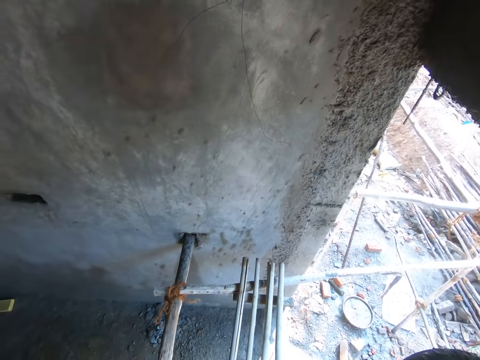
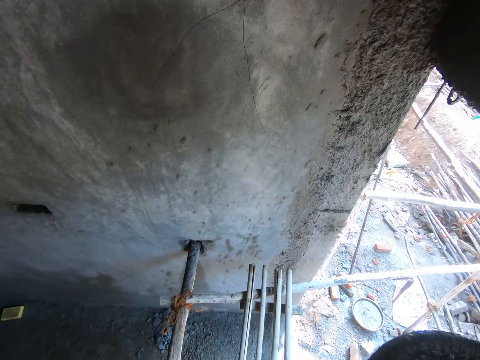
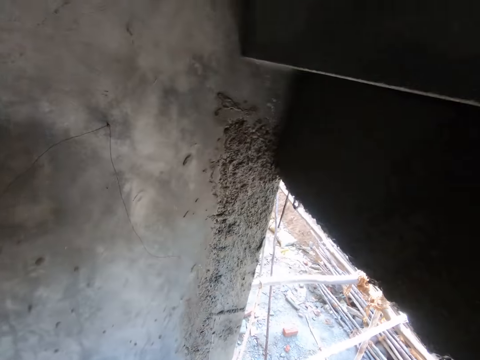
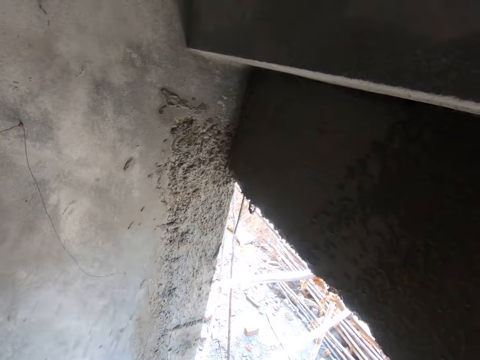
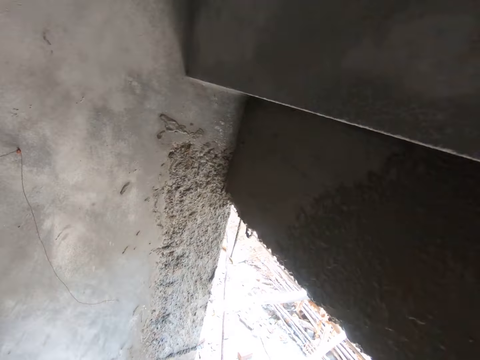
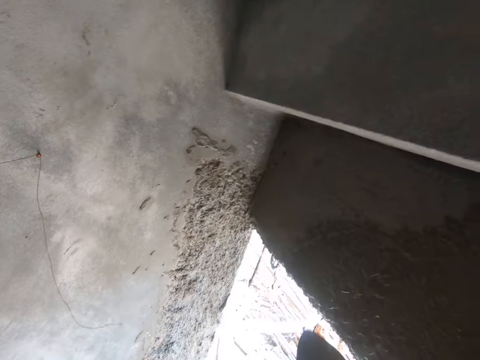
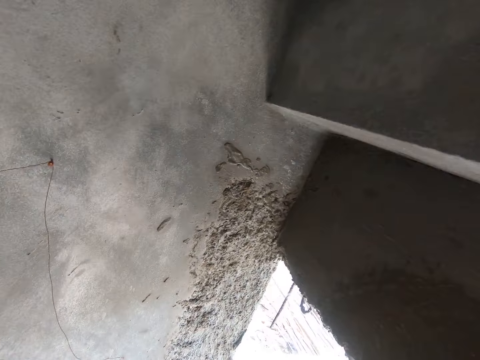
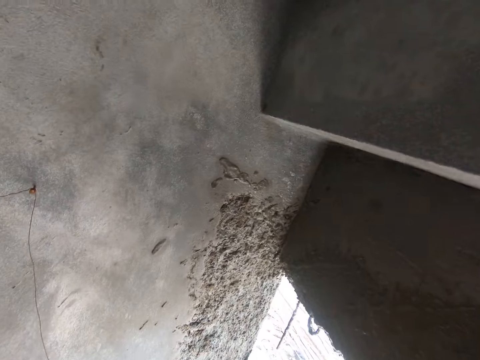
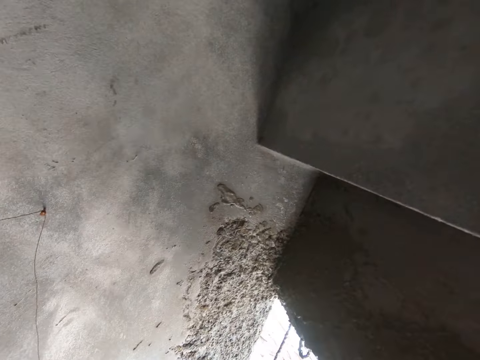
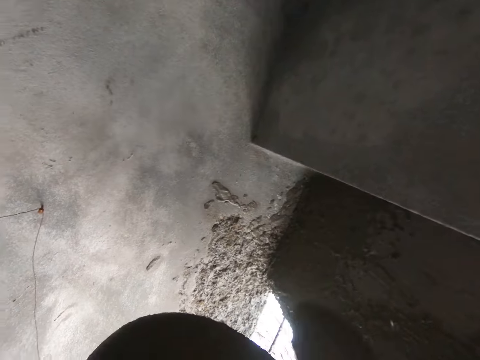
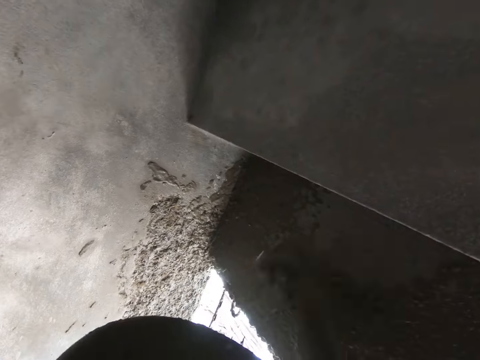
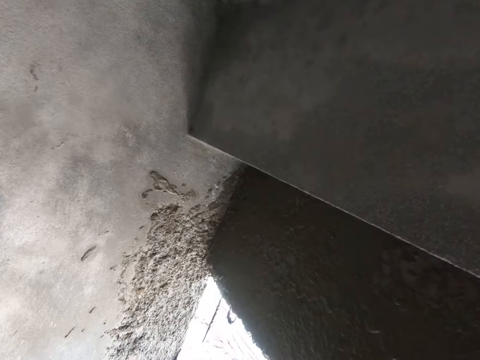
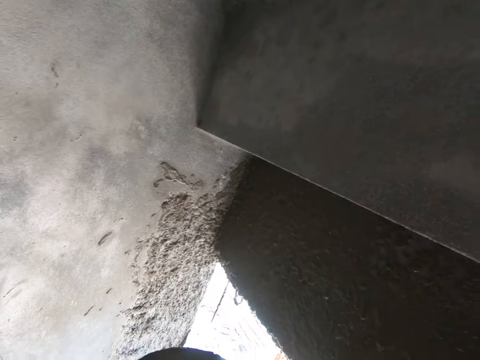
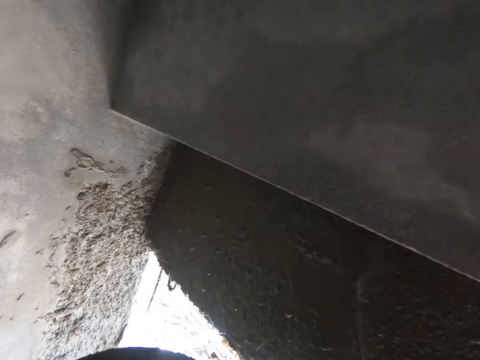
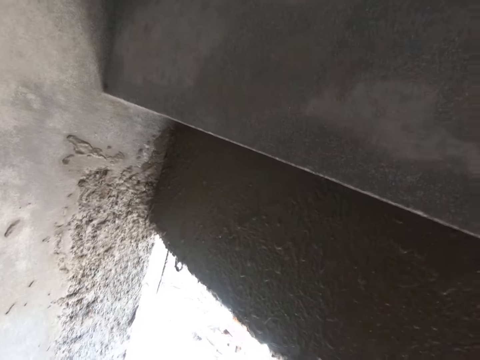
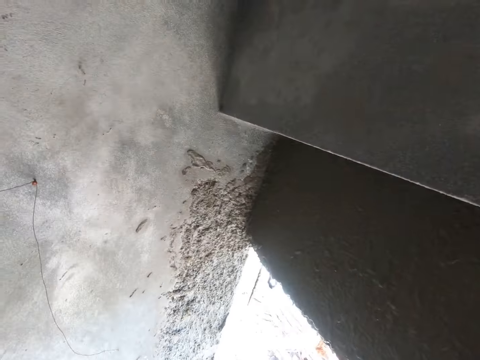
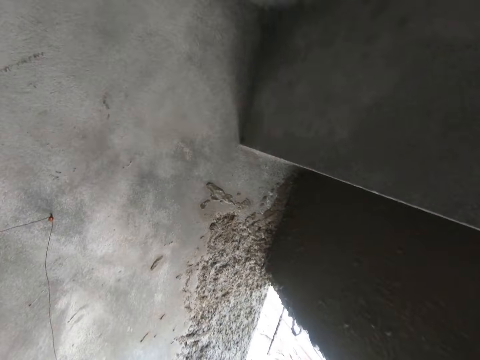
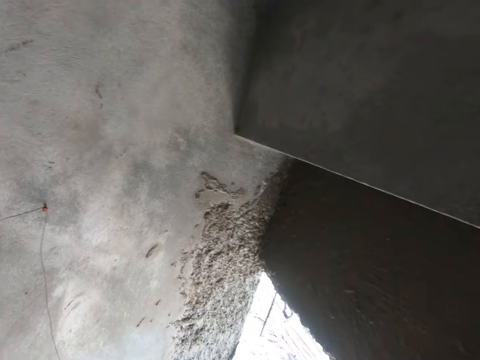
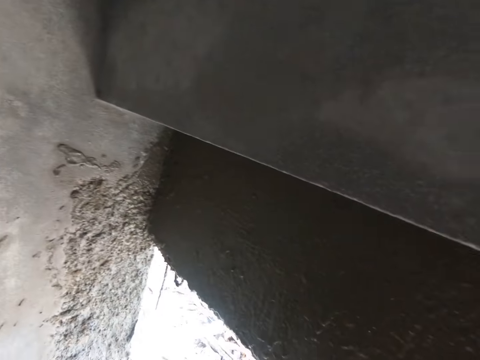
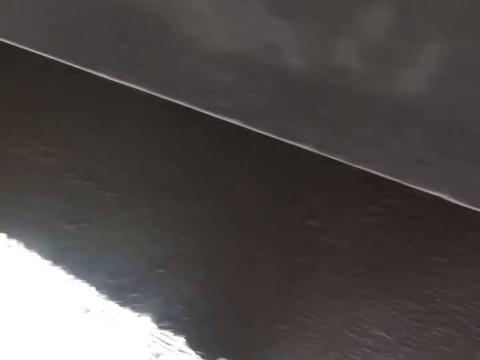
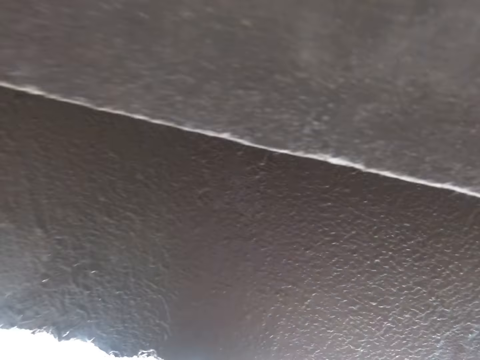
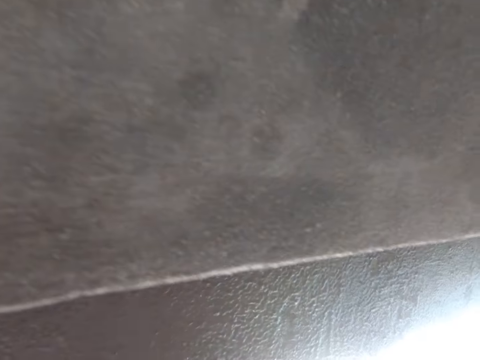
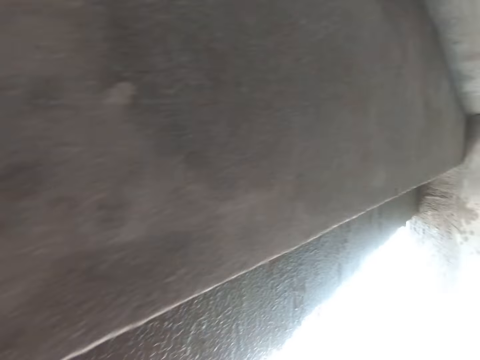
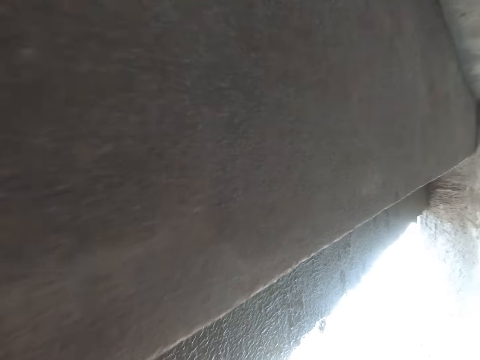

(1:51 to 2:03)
The camera wearer looks around. They apply cement on the wall using a shovel. They talk to a man.

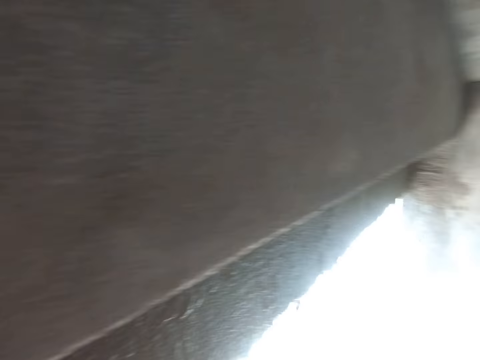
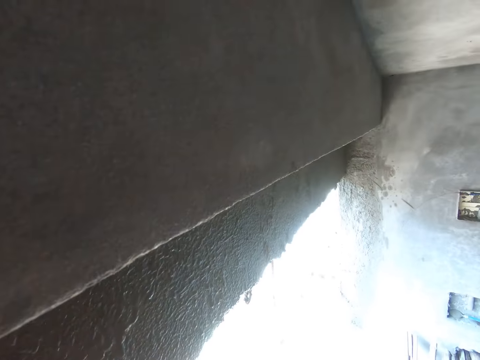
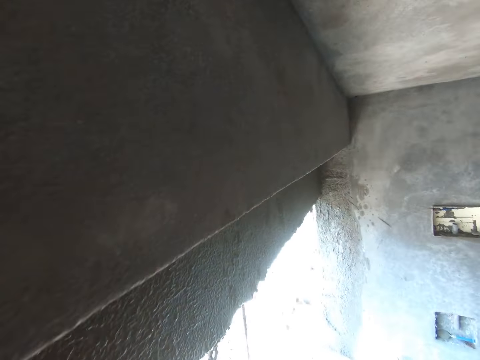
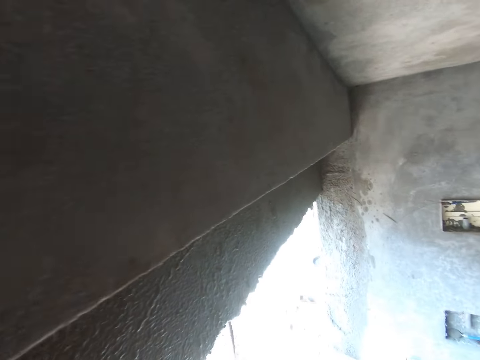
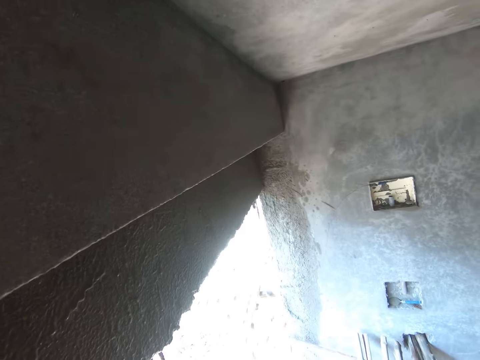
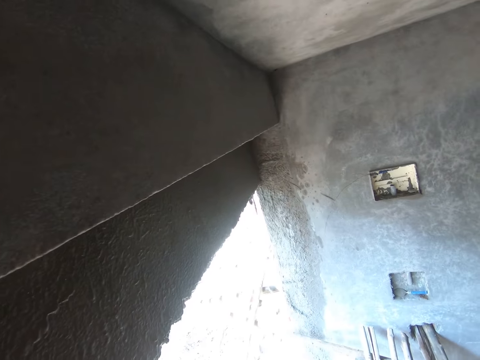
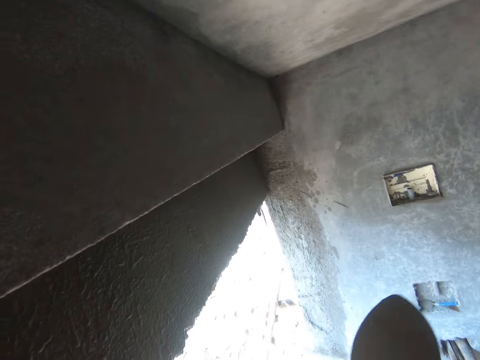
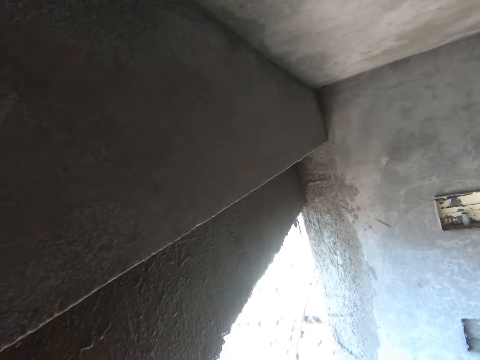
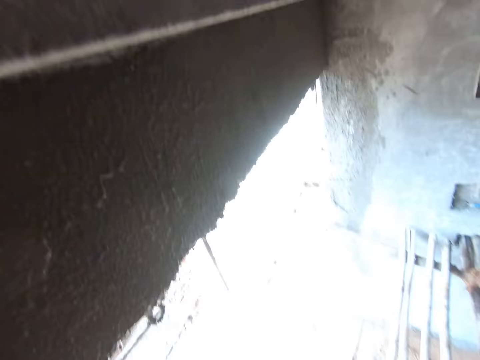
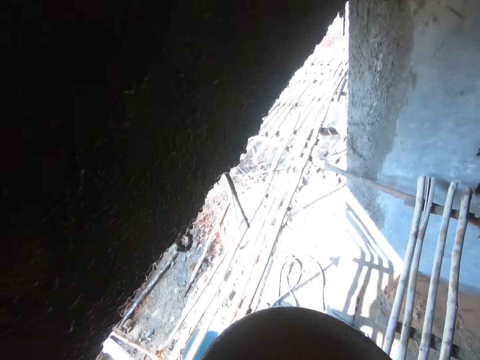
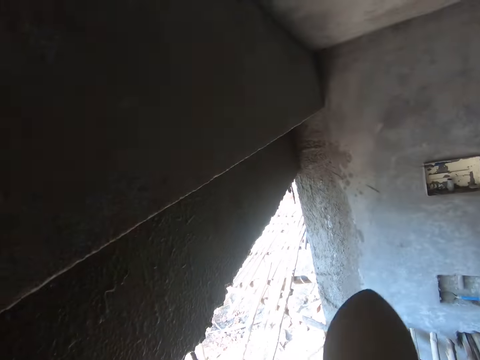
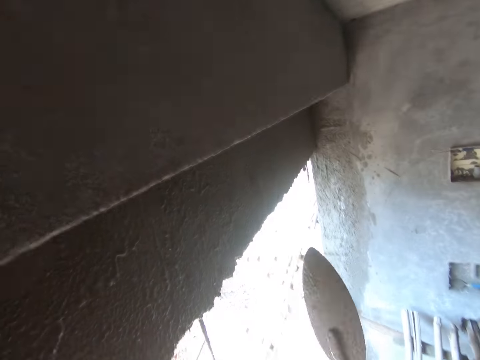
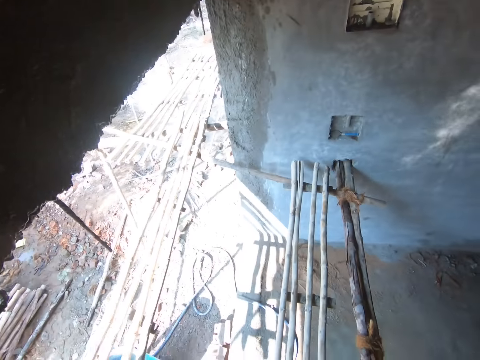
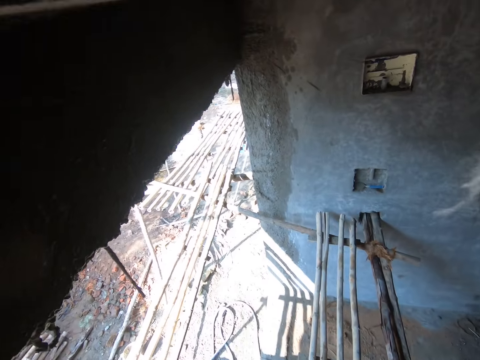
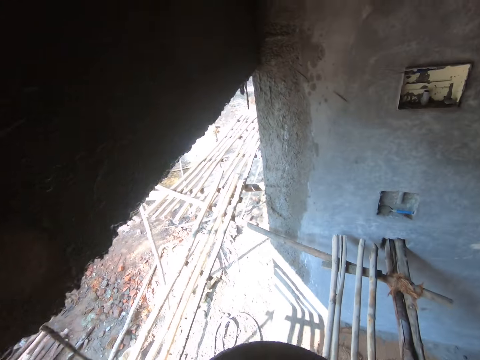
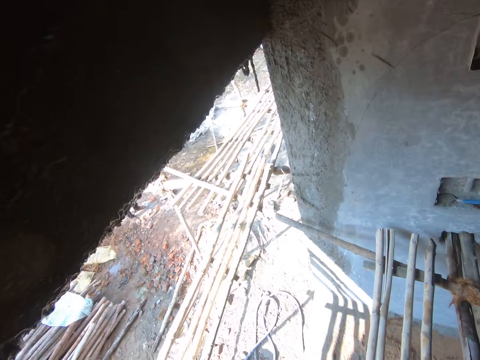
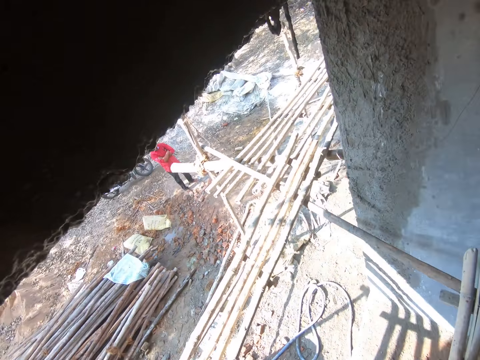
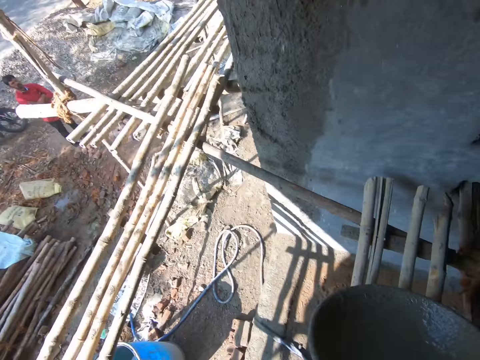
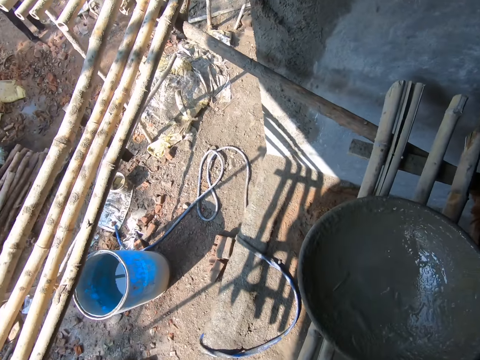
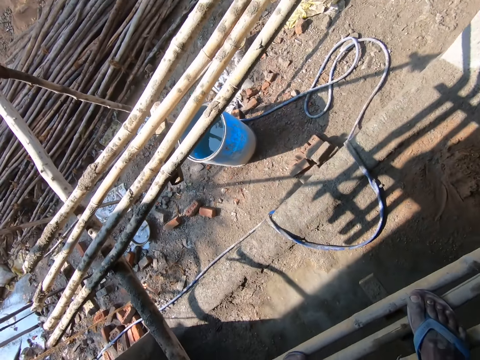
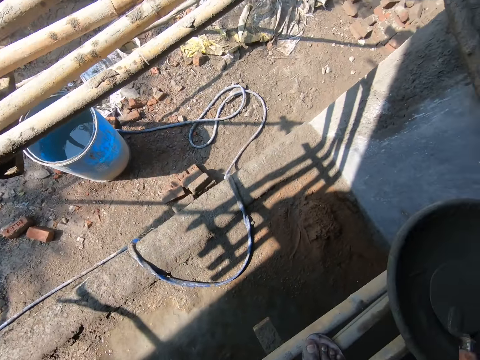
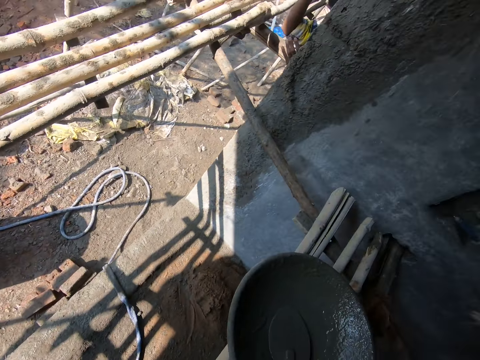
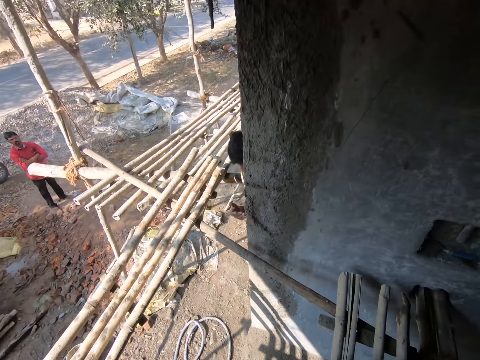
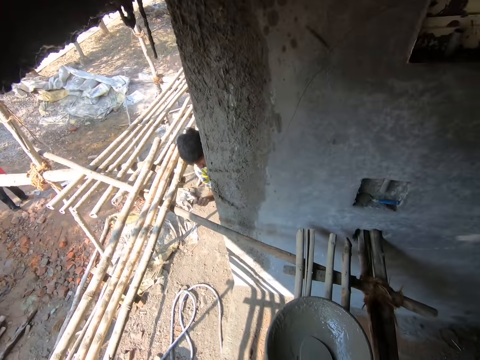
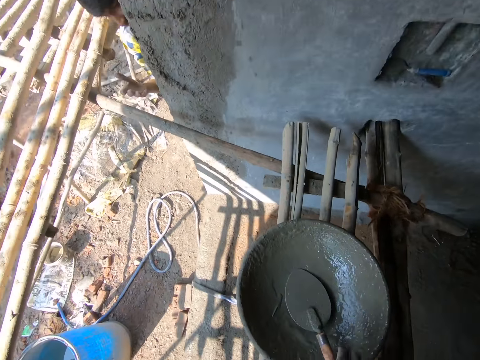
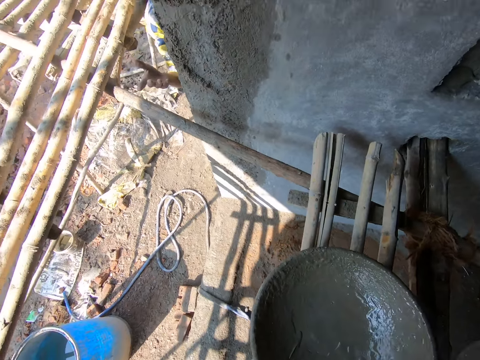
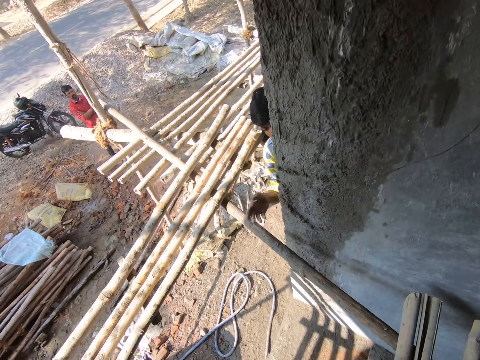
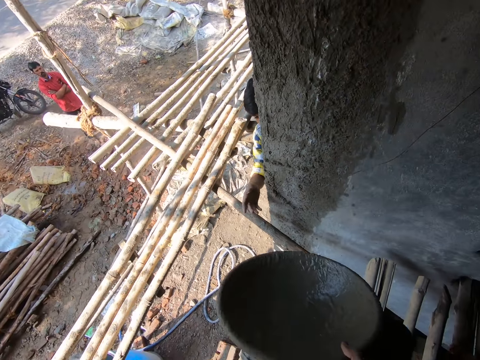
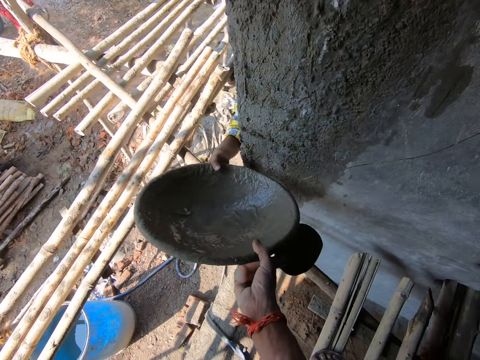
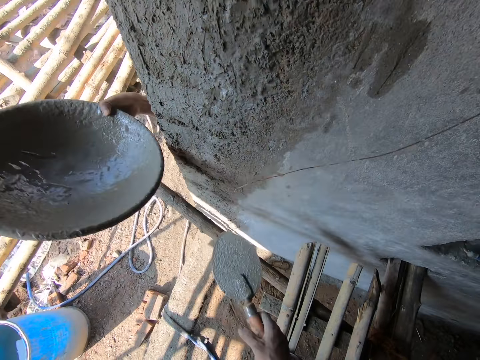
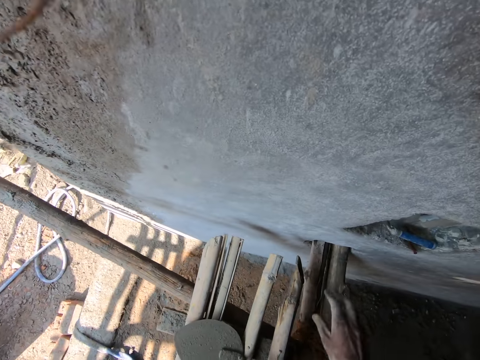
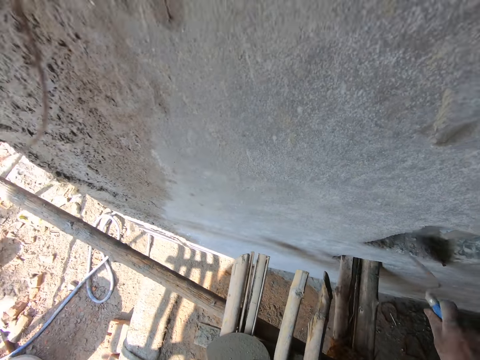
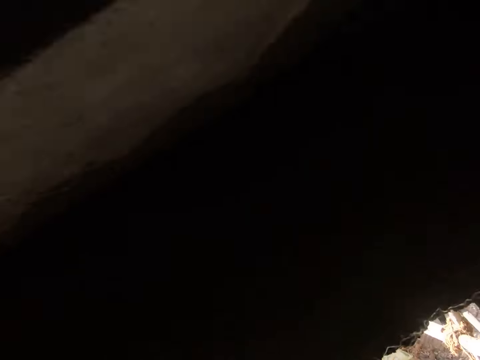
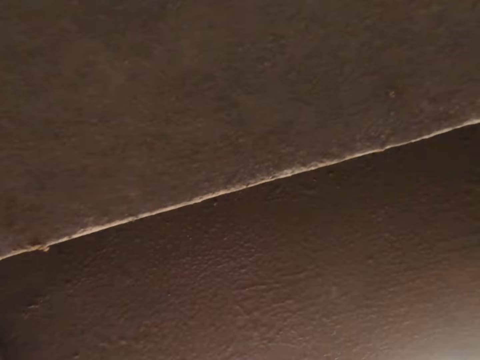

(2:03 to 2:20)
The camera wearer looks around. They apply cement on the wall using a shovel. They do it again. They look around. They place the bucket or basin on a surface. They pick up a trowel. They talk. They give the bucket to a person. They drop the trowel on the surface. They collect something. They pass the basin to the person.
